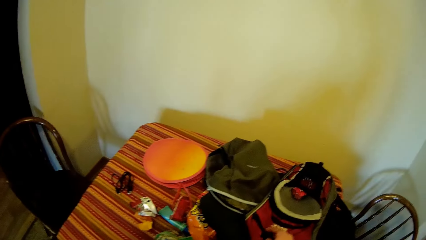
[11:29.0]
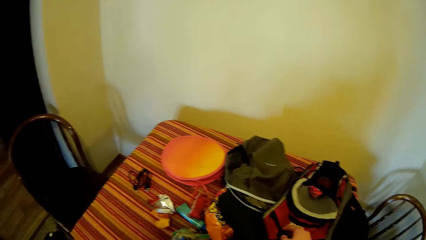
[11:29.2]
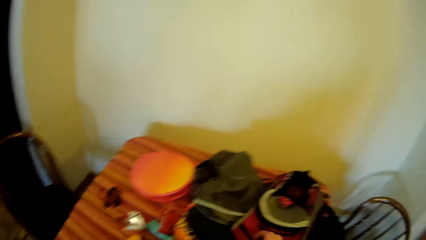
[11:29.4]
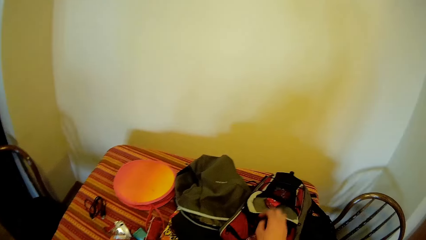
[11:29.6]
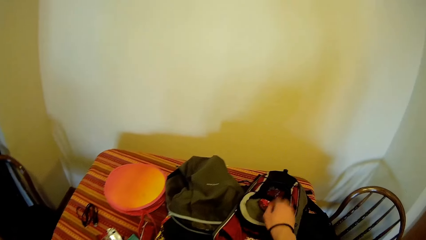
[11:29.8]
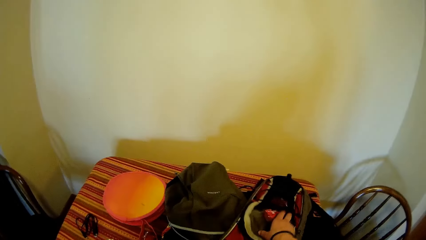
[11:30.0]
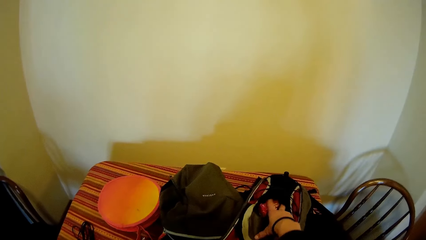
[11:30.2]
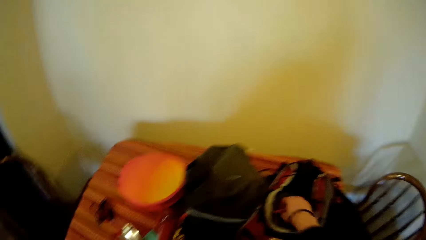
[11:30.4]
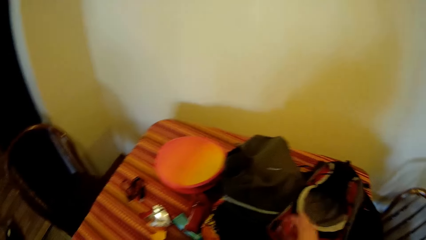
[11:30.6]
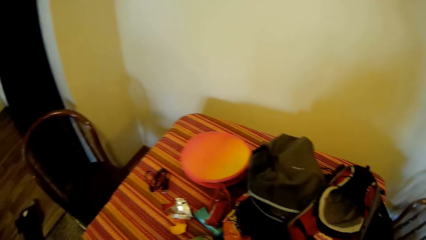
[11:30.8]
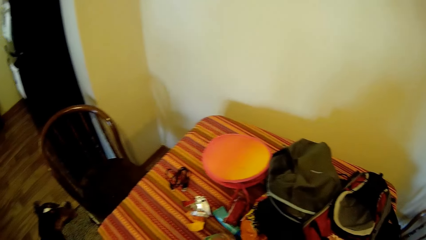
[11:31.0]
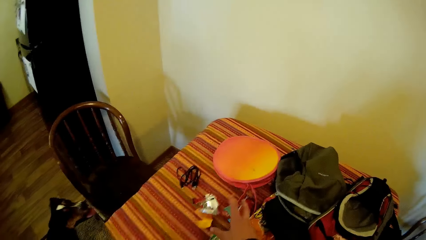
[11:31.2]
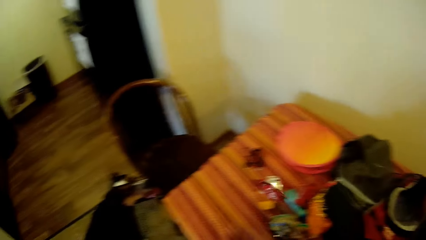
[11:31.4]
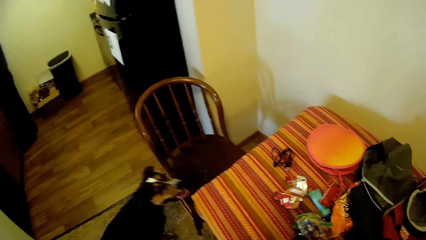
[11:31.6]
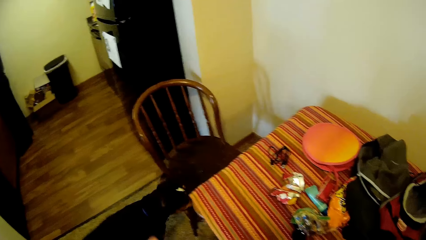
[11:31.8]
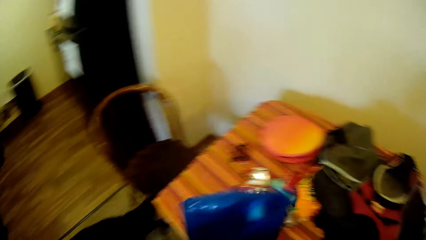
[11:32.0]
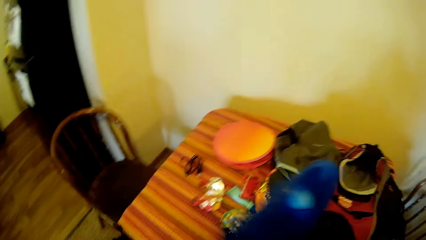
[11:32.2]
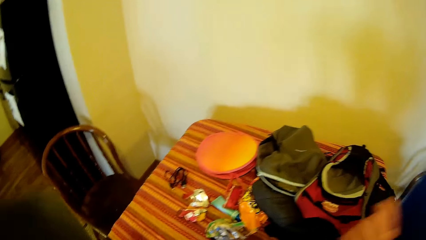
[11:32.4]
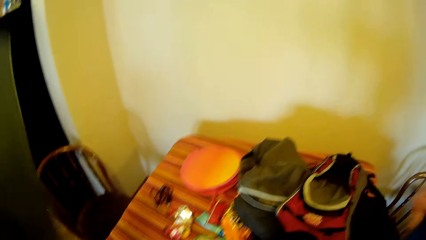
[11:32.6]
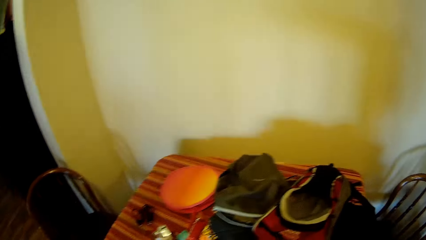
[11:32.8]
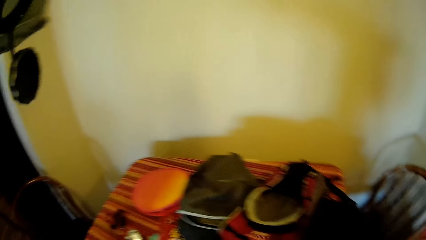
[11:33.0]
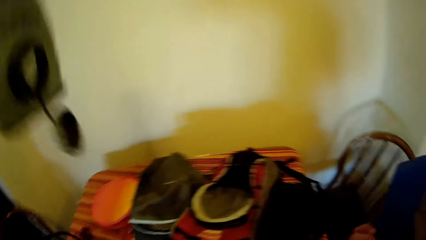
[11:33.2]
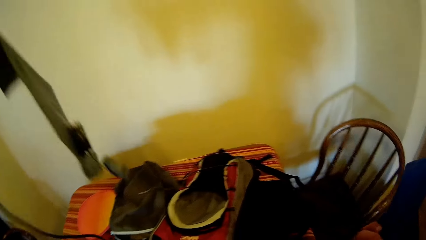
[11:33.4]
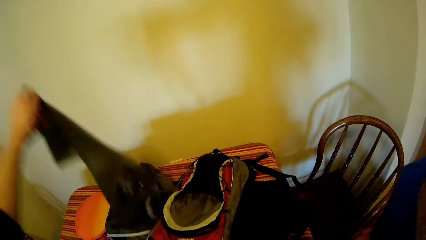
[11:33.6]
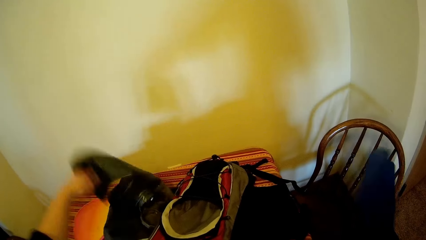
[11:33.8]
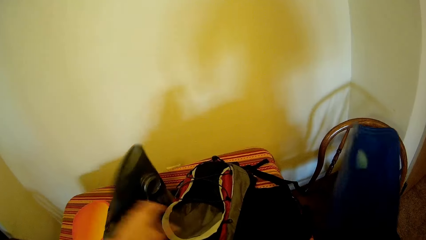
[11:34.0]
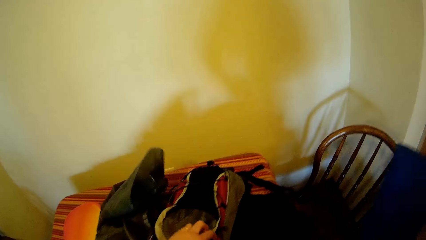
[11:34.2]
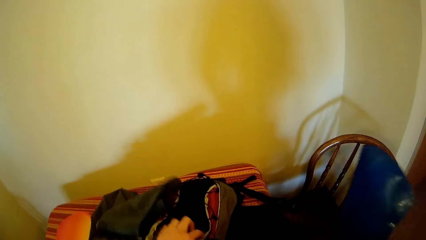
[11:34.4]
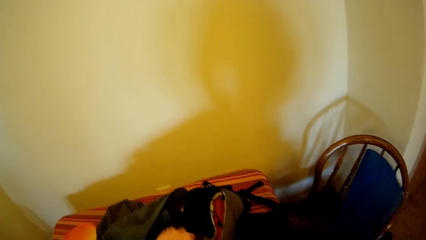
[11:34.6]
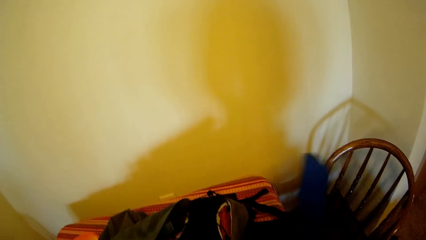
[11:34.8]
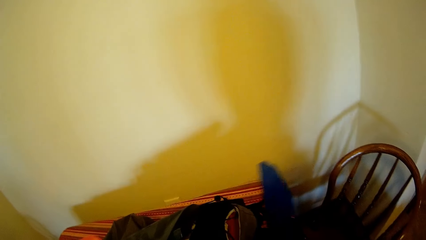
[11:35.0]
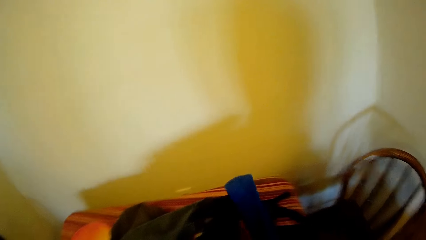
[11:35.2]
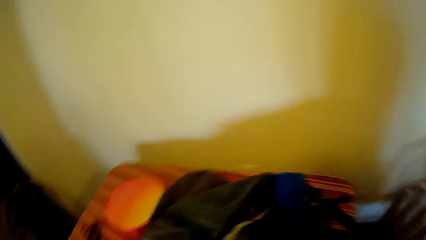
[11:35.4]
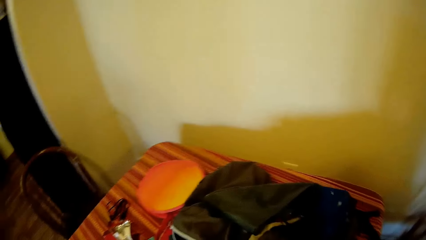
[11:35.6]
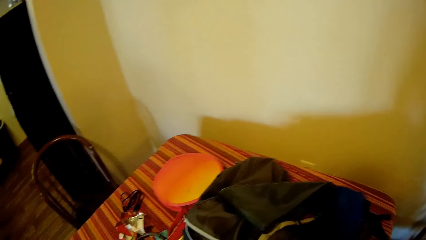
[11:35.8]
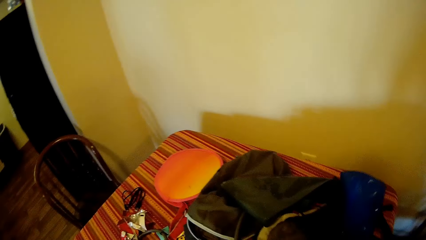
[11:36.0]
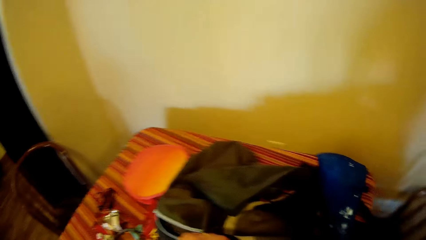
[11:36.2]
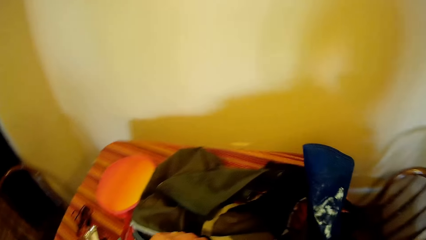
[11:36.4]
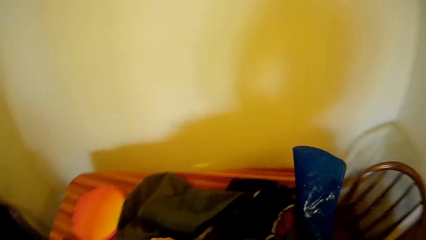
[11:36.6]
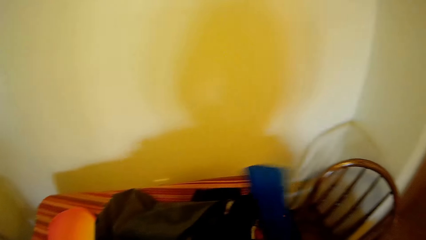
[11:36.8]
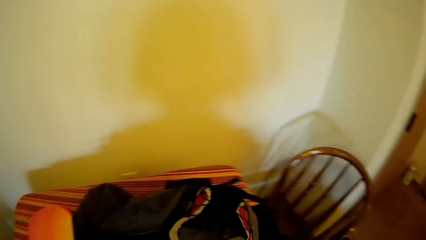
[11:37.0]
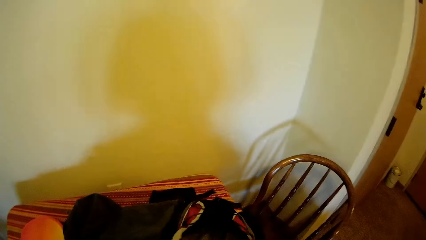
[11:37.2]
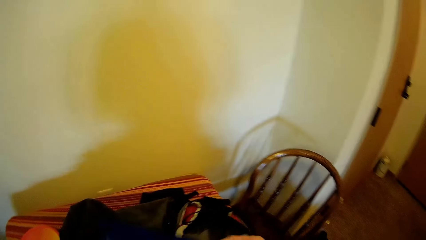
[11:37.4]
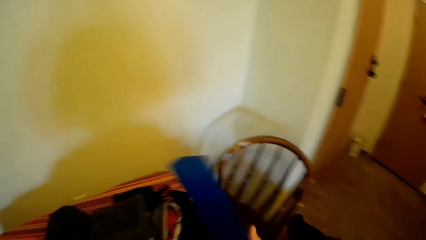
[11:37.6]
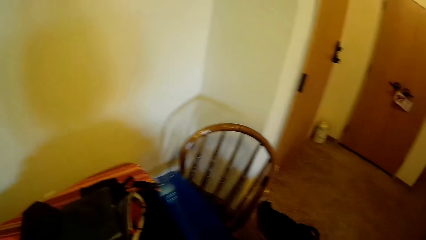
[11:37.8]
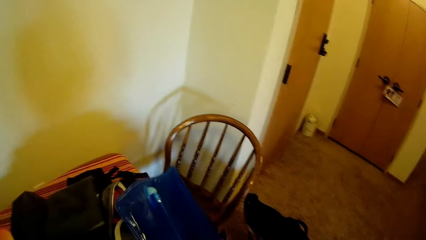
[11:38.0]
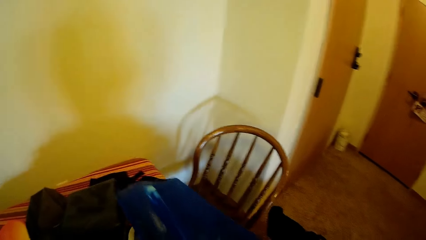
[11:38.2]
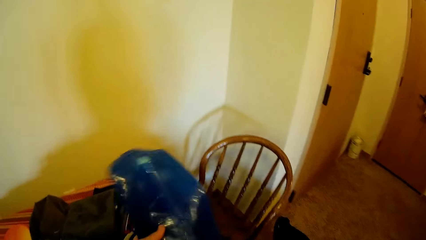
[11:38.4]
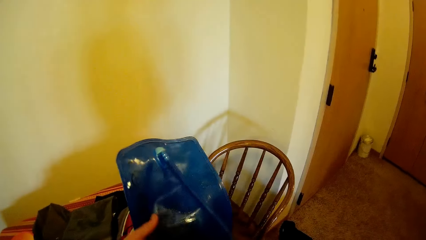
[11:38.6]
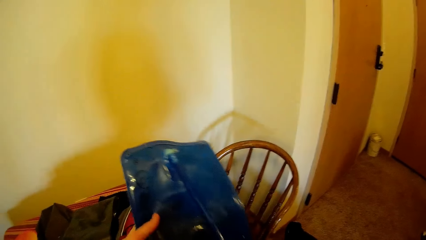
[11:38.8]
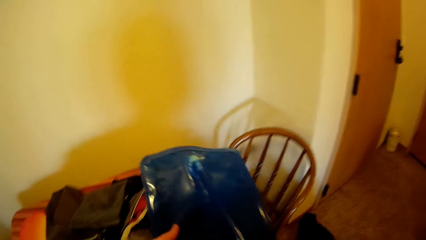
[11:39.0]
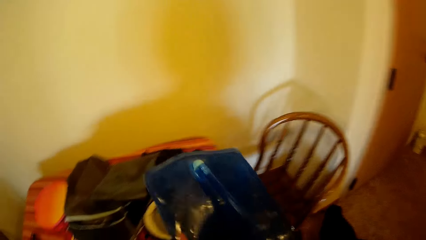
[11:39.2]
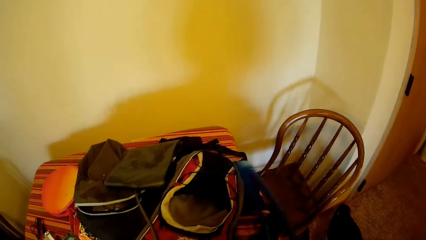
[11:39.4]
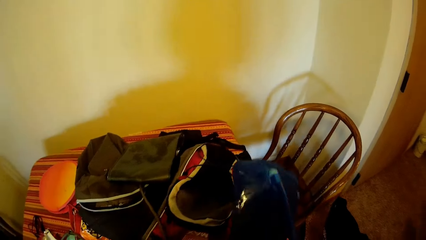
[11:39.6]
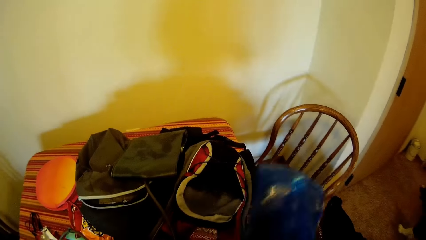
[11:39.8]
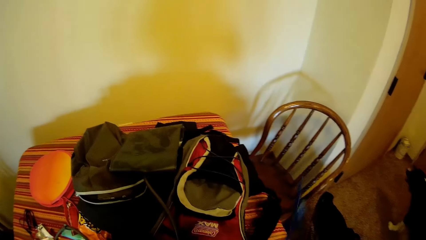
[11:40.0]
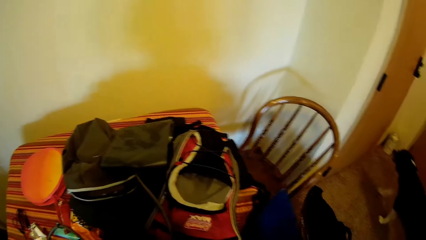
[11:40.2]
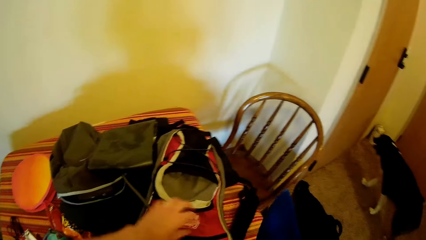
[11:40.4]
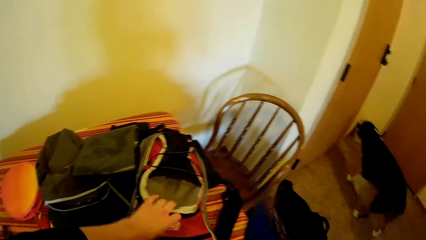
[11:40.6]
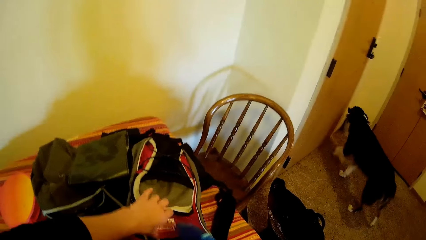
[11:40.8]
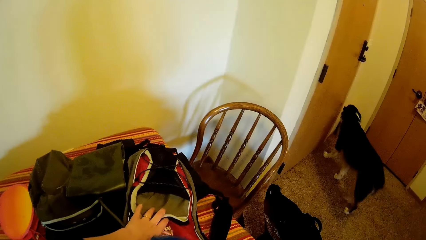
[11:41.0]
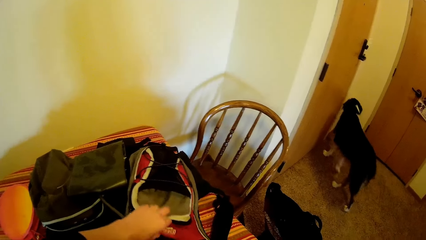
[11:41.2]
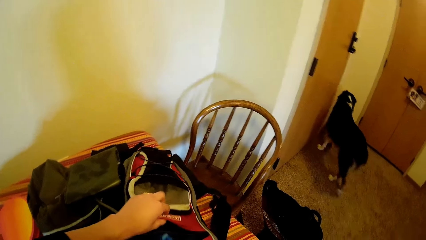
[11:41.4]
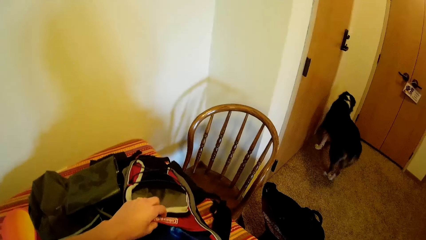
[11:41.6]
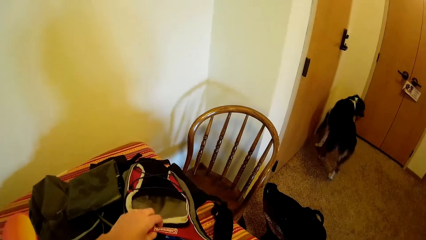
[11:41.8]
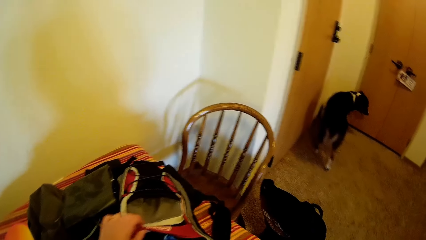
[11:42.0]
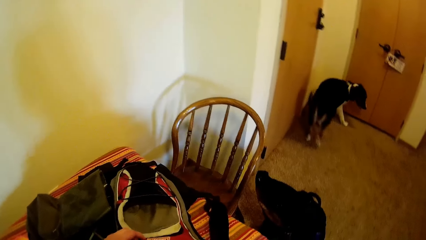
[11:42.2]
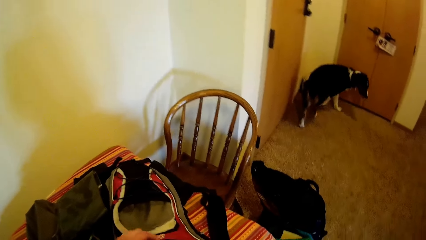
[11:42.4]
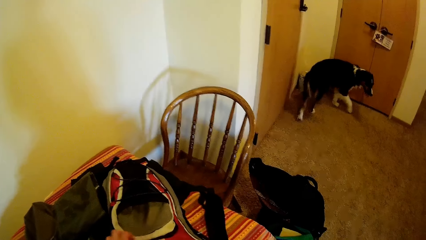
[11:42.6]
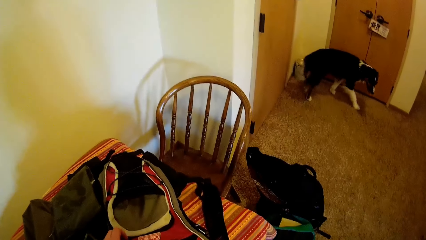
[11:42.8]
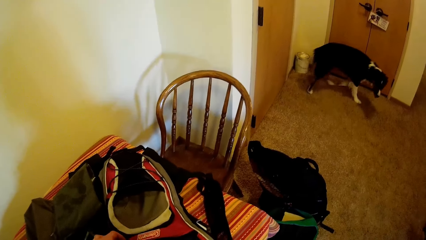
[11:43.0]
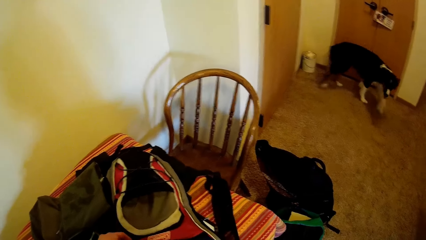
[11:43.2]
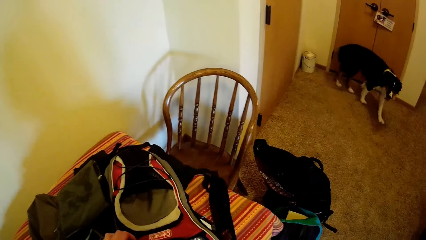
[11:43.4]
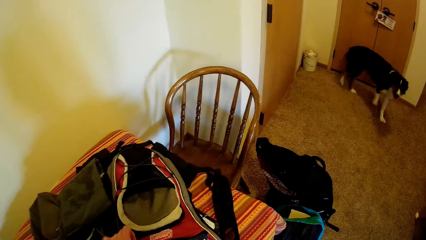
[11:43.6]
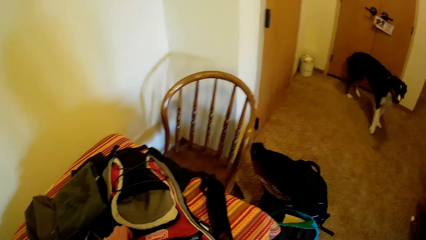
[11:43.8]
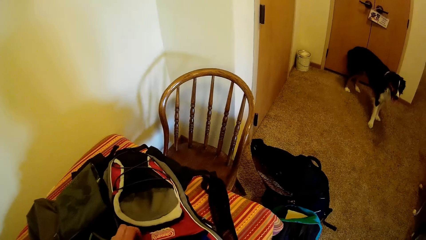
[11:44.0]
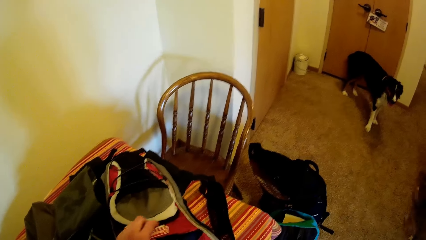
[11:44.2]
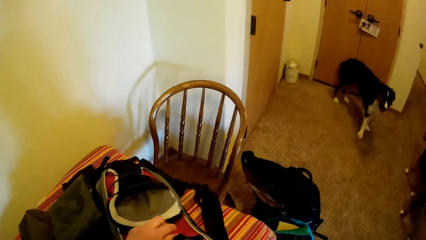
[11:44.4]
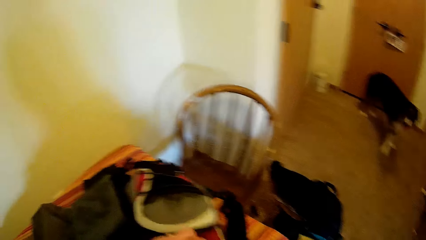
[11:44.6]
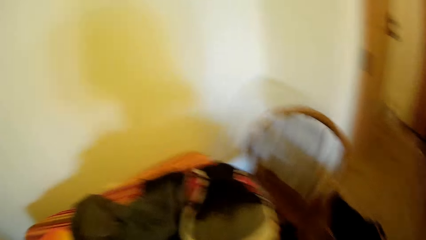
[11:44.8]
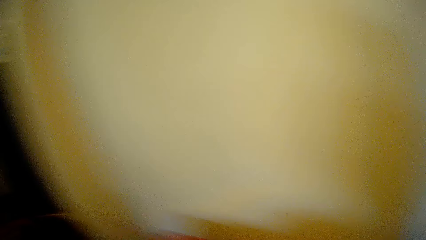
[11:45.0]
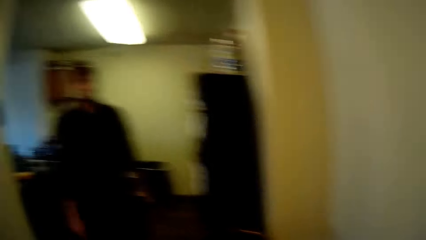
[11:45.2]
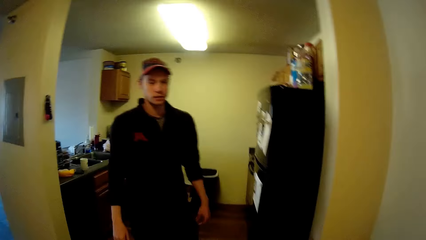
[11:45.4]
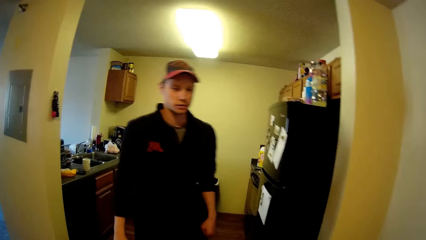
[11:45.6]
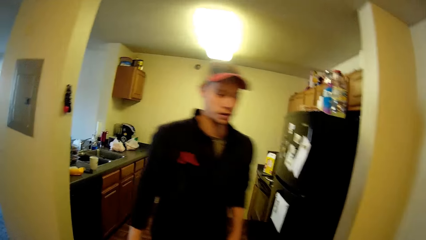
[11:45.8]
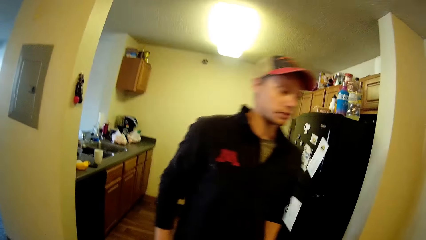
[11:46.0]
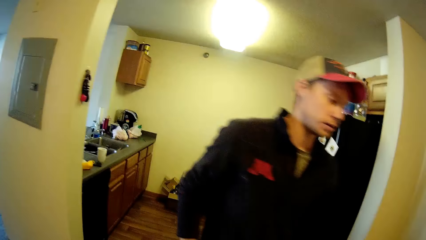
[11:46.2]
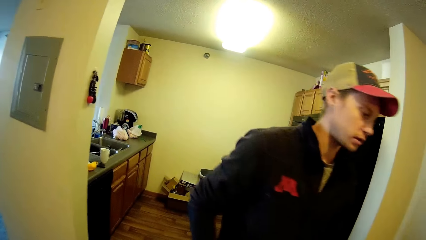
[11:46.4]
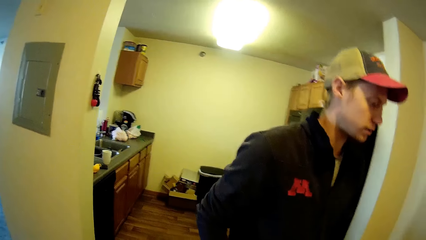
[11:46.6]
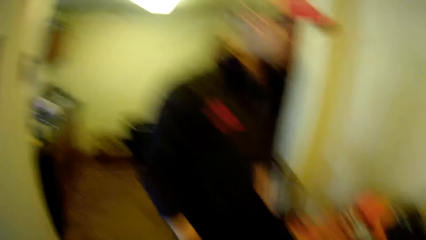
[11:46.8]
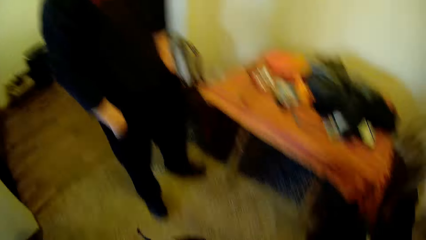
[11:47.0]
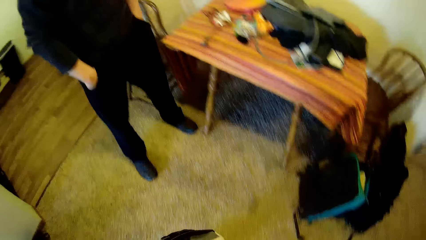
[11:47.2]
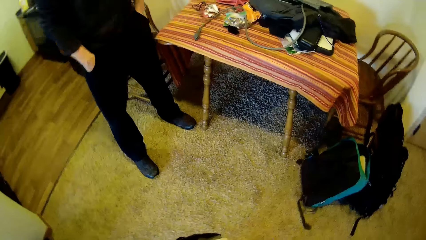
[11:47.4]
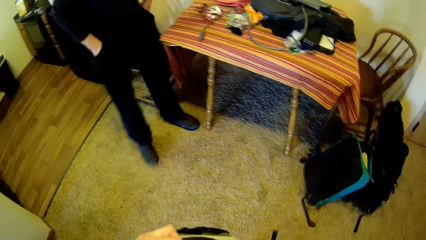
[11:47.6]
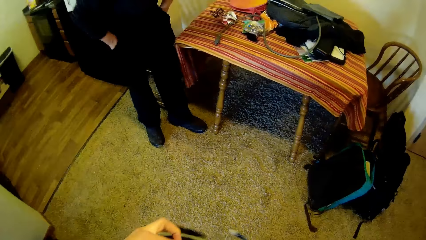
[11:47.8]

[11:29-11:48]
The camera wearer looks at the table and touches the bag. They drop the wrapper on the table. They drop the camping gear on the table. They look at the table. They put the plastic bag on the table. They put the other camping gear inside the bag. They hold the bag. They hold the plastic bag. They hold the bag. They look at a man and communicate with the man.
